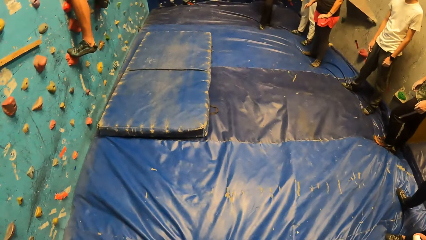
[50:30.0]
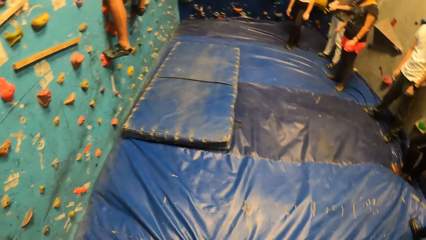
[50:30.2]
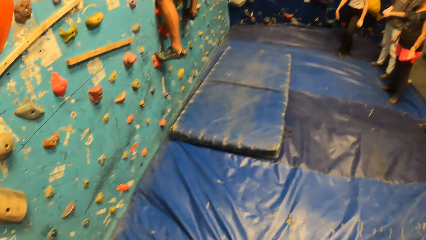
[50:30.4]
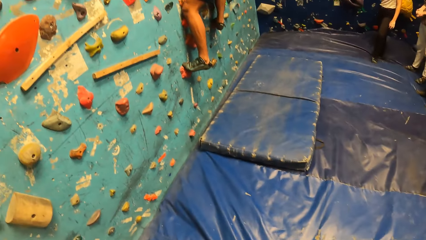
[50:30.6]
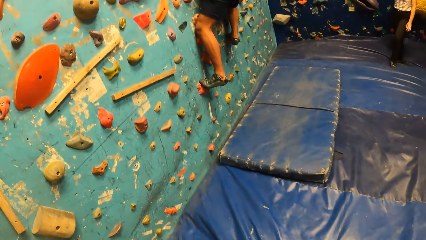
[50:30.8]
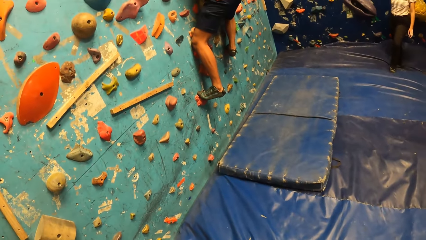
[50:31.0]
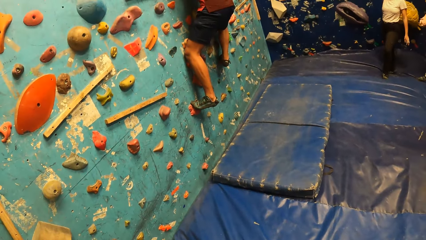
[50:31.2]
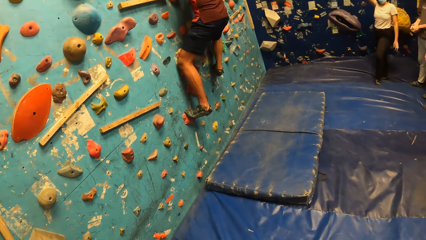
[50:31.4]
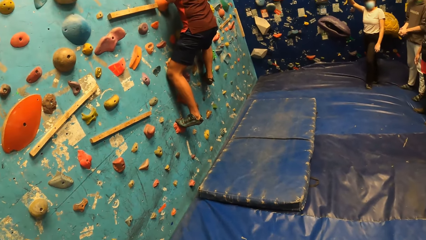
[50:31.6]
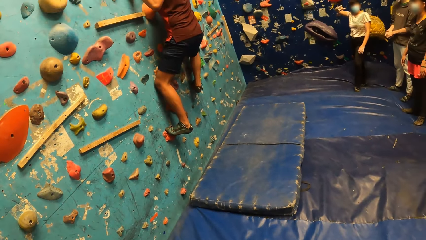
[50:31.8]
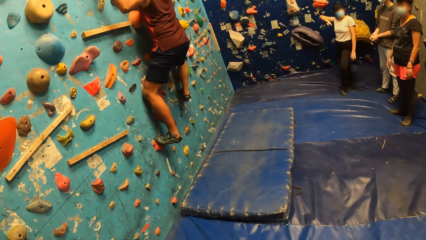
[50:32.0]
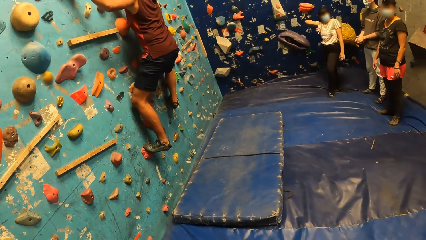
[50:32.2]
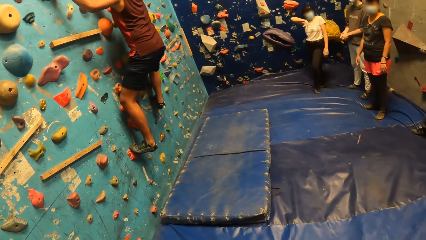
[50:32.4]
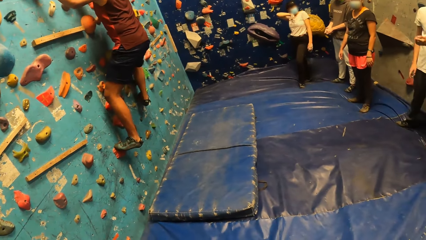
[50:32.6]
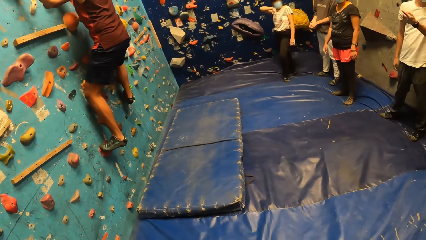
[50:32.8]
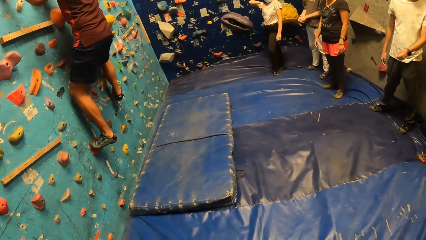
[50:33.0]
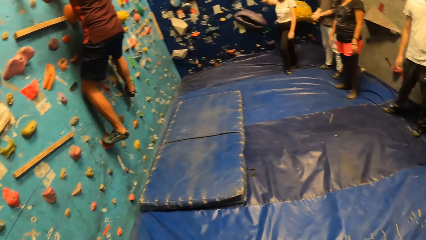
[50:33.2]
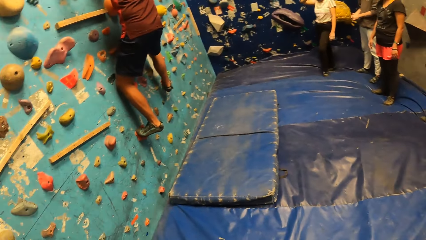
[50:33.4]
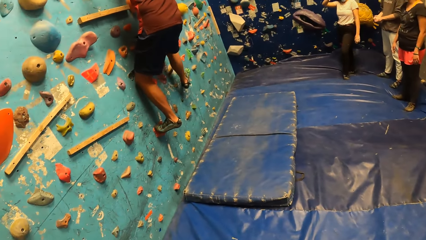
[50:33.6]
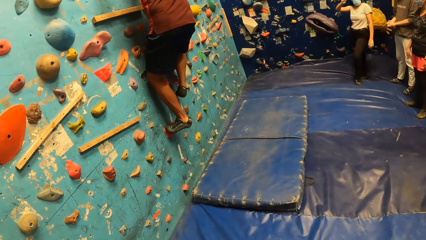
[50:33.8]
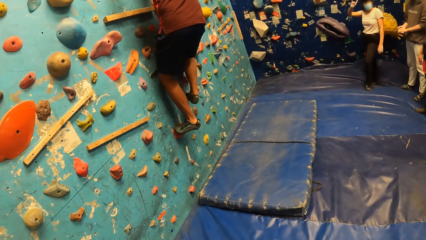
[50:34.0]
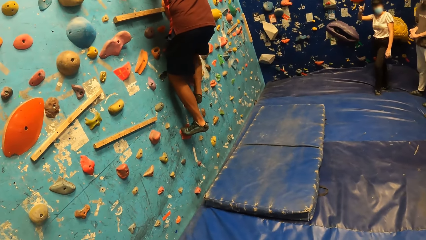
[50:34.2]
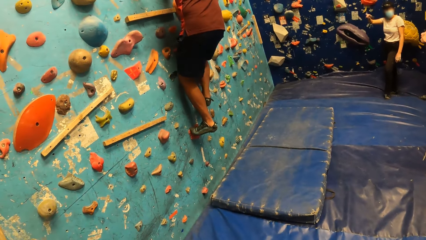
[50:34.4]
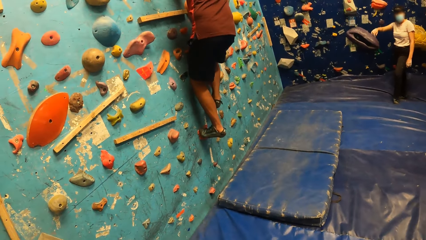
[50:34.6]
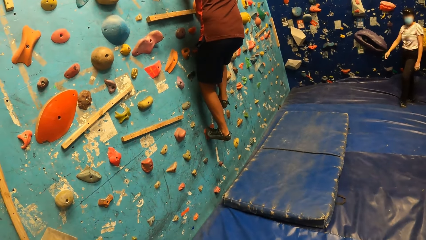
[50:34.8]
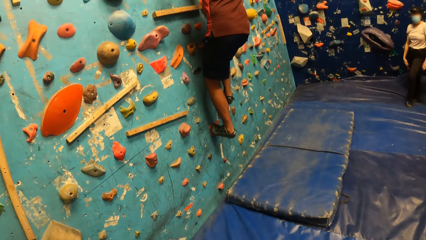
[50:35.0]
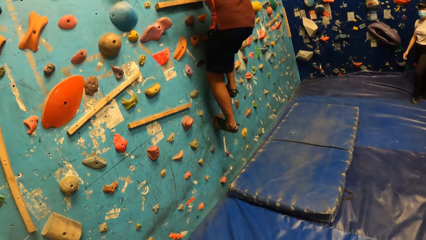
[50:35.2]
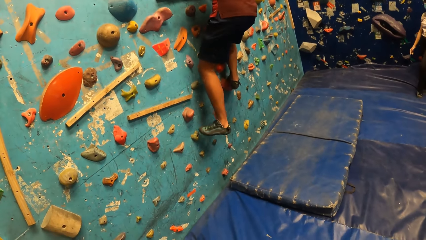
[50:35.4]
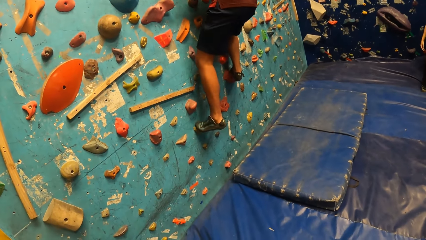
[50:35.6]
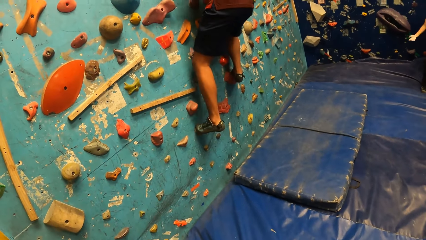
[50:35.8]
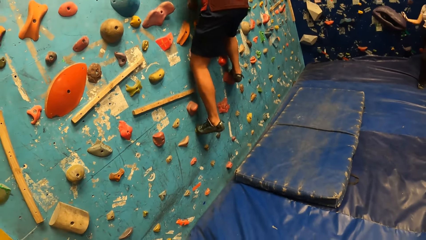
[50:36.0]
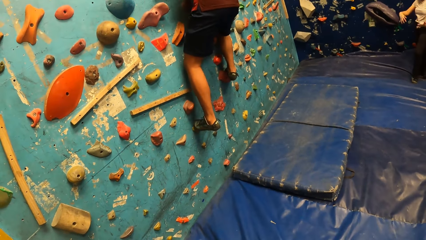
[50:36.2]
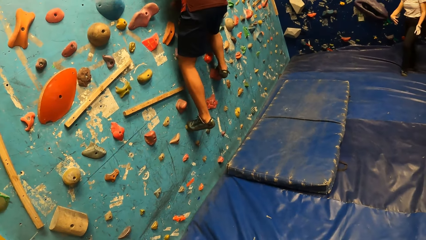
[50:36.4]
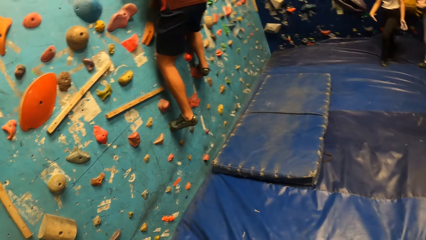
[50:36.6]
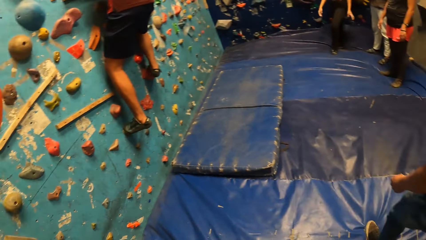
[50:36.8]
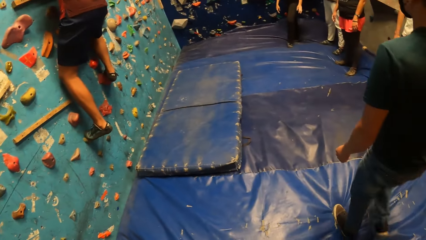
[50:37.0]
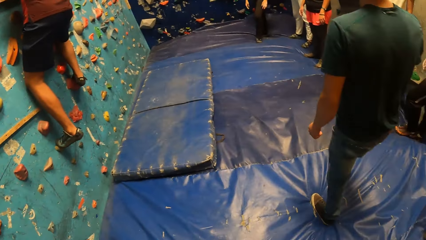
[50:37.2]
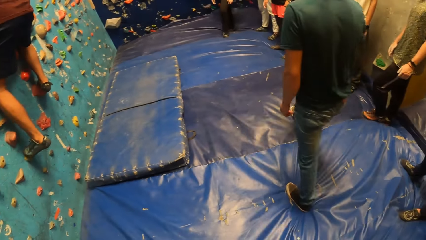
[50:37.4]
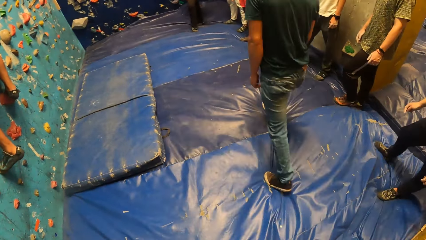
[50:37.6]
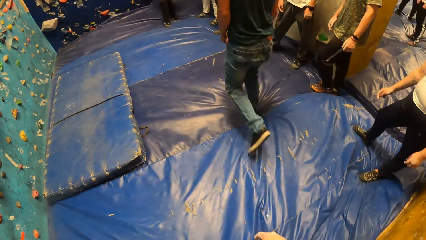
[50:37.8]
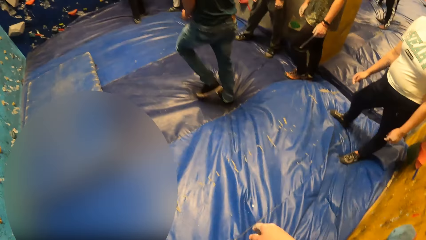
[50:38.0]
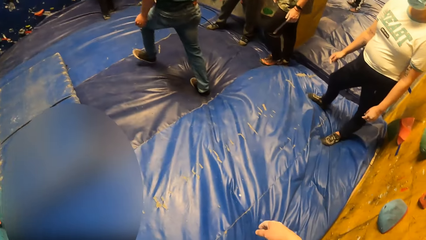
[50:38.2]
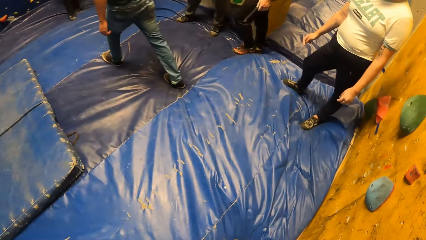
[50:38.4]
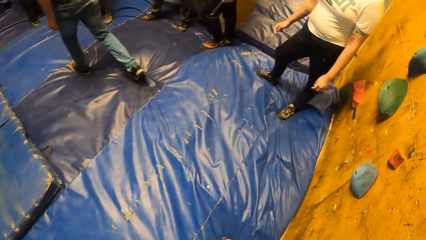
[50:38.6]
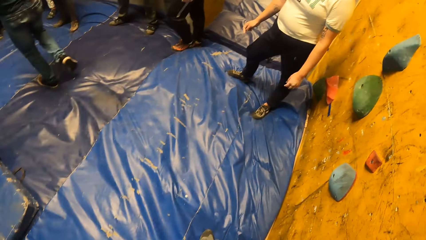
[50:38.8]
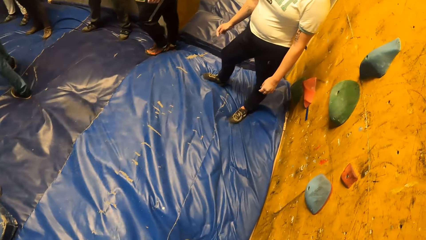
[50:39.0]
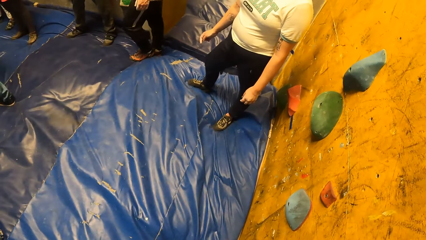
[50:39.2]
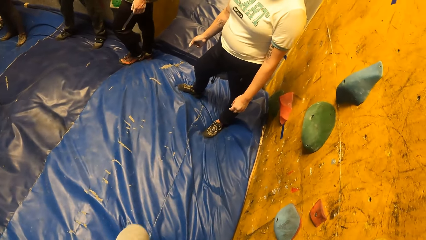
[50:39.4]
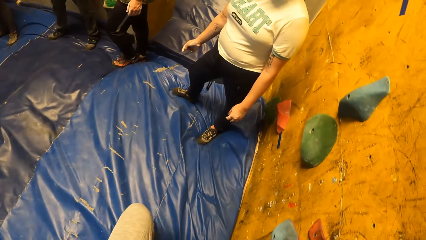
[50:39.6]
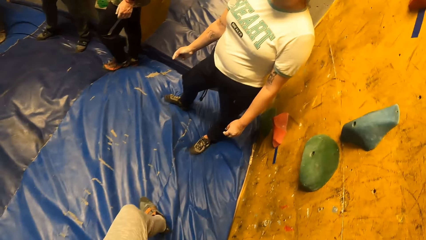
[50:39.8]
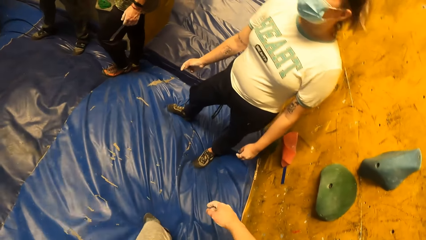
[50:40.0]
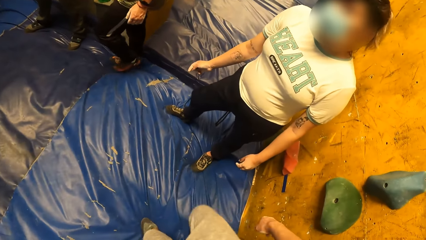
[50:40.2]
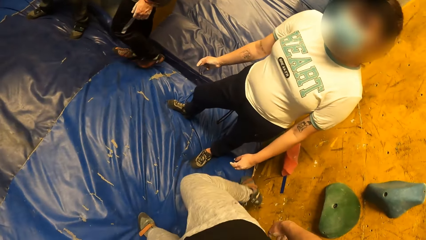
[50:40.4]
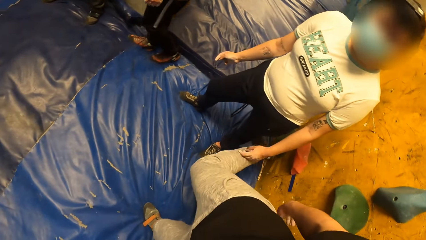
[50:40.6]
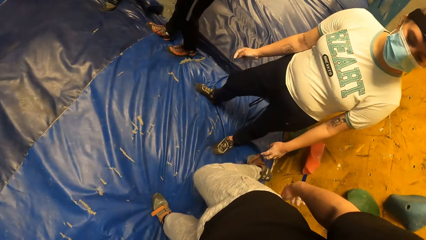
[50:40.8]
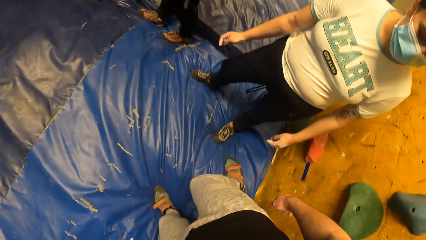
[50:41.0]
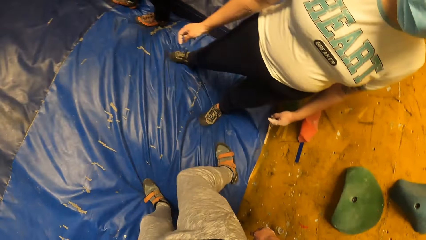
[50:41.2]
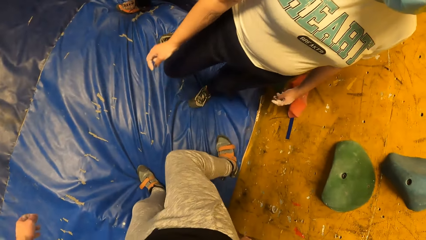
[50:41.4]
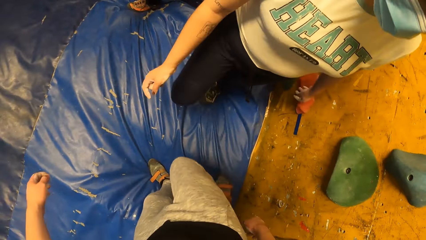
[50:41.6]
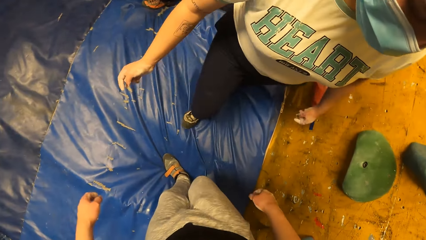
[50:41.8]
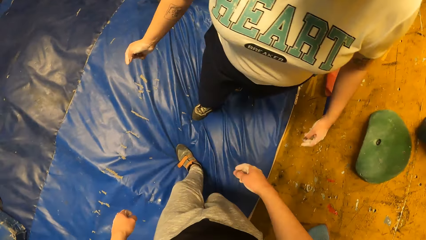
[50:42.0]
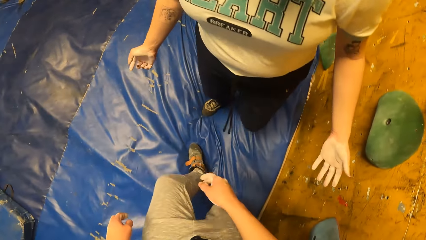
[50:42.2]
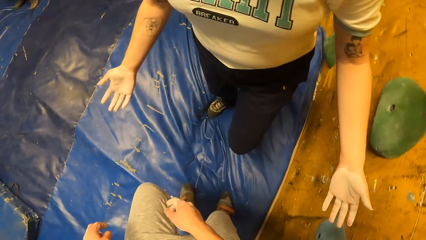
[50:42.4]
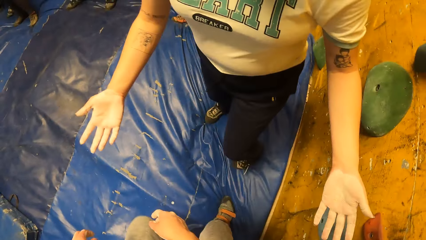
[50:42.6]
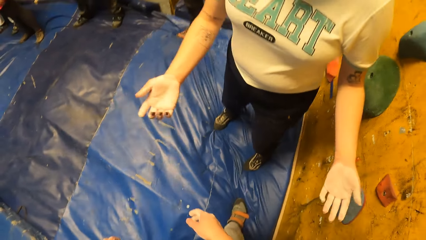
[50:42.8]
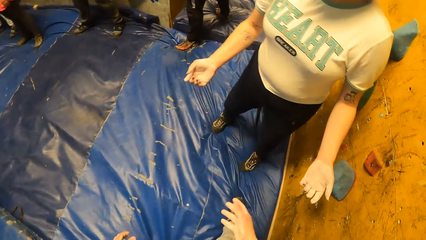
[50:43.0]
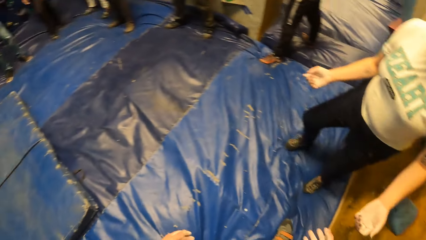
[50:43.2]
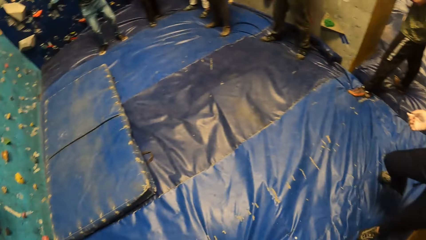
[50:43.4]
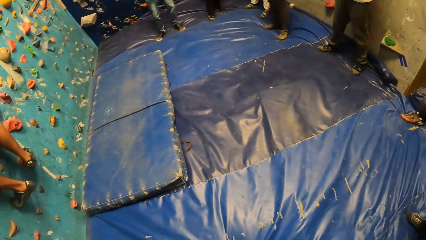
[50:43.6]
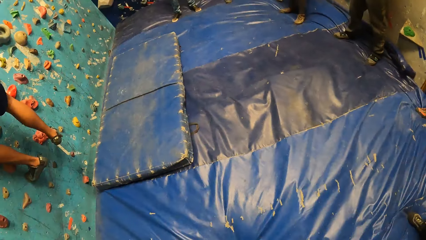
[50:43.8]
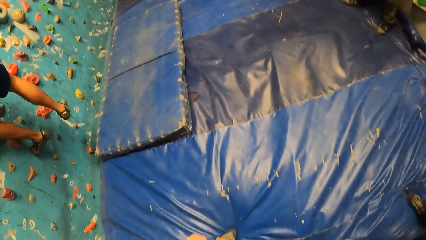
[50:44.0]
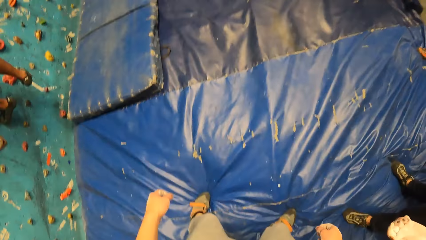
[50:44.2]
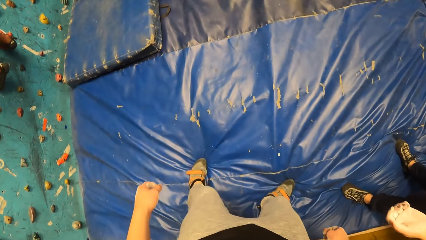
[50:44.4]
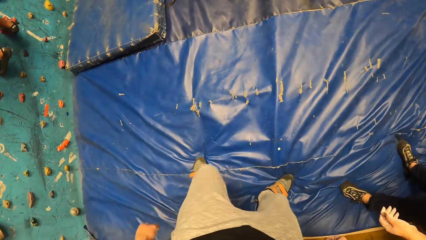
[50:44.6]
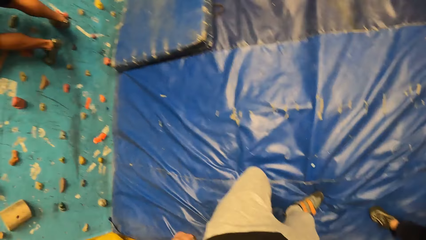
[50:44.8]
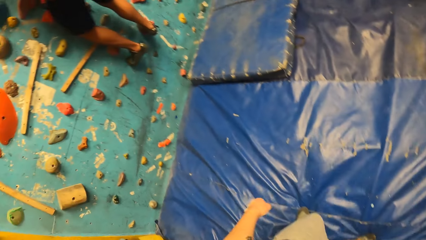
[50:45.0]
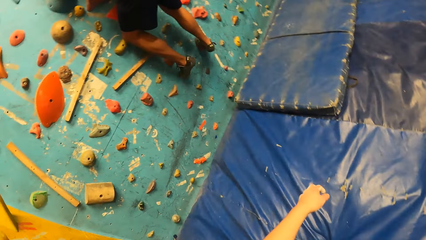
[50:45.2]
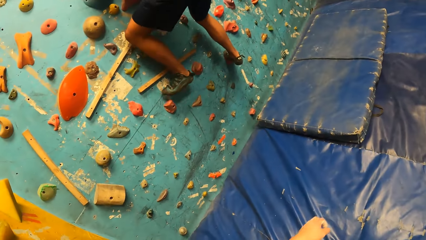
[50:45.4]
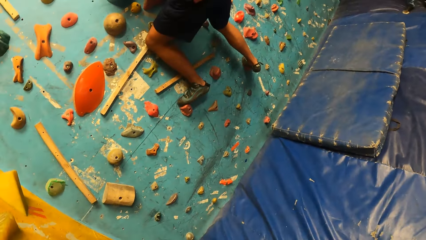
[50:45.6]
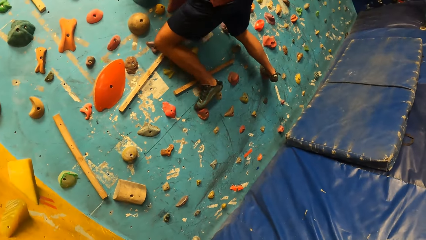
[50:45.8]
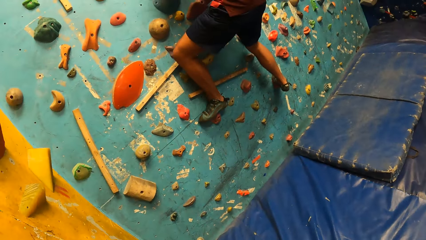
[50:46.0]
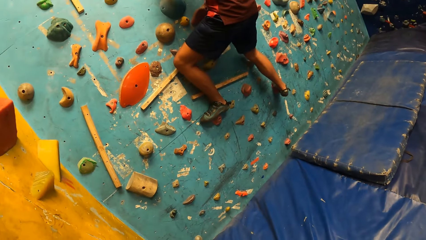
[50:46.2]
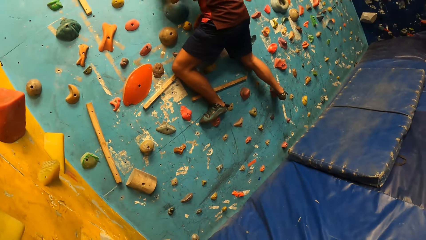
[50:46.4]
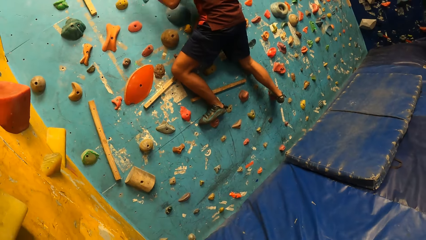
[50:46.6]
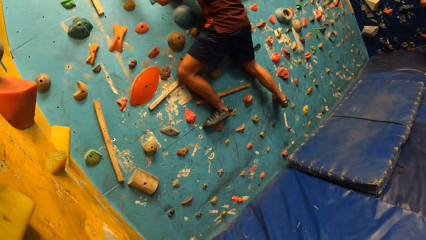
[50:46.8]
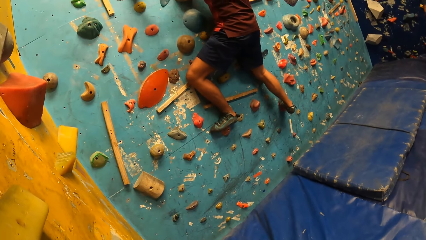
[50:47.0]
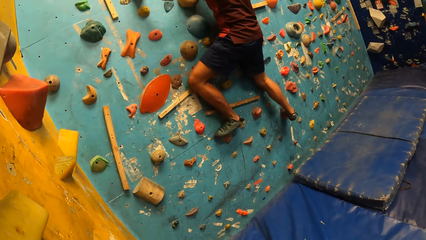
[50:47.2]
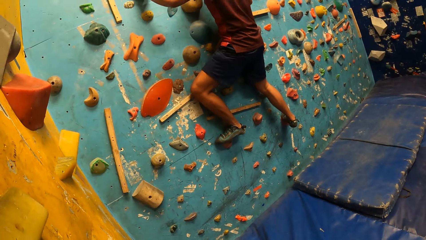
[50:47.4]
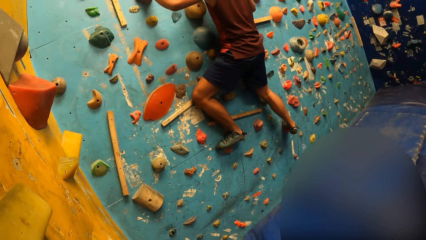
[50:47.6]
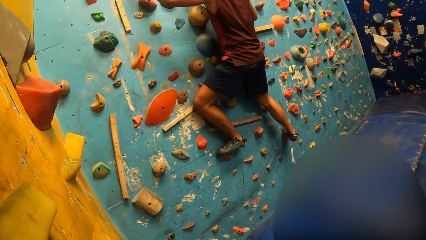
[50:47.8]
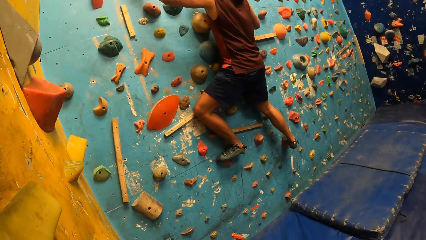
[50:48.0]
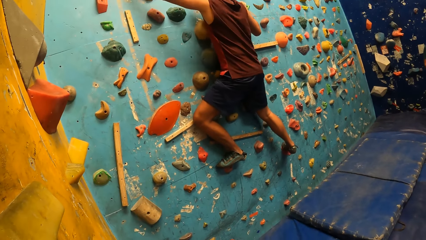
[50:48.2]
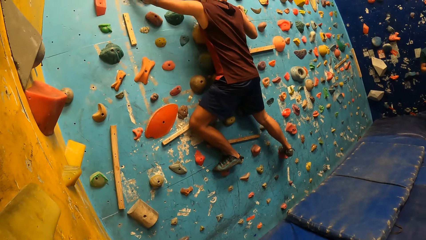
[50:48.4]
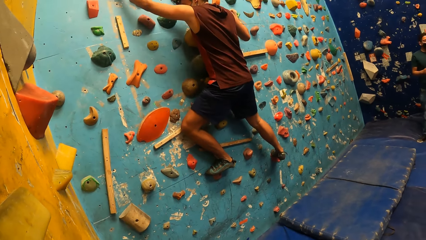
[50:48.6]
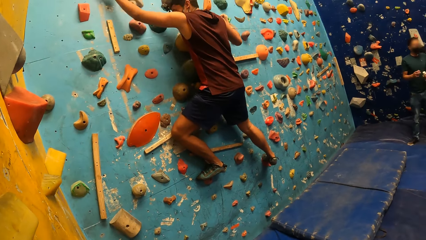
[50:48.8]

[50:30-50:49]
The camera wearer looks around the house. A man climbs on the wall climbing game. The camera wearer looks around the room. Another man walks in the room. The camera wearer looks around the room. He walks in the room and touches a woman with his leg. The woman walks in the room and does a hand gesture. A lady stretches her hands. The camera wearer looks around the room. The first man climbs on the wall climbing game.
